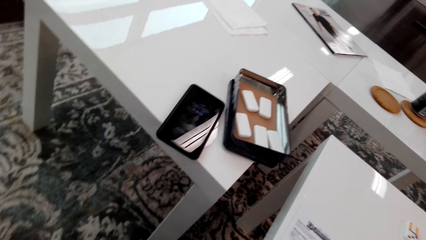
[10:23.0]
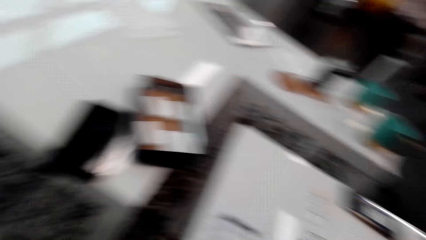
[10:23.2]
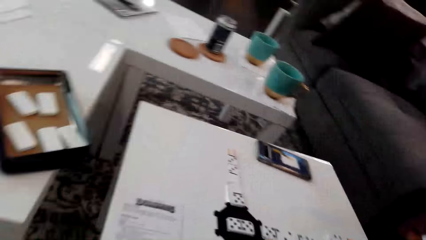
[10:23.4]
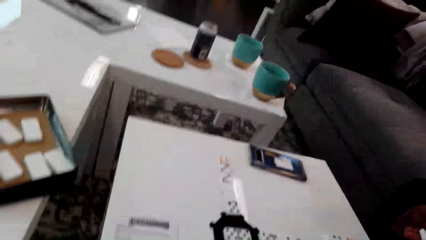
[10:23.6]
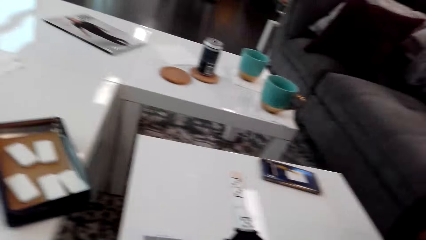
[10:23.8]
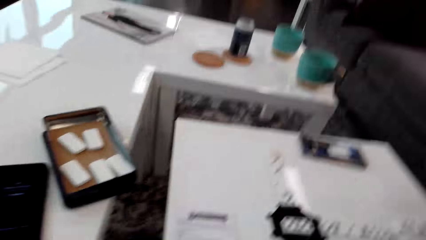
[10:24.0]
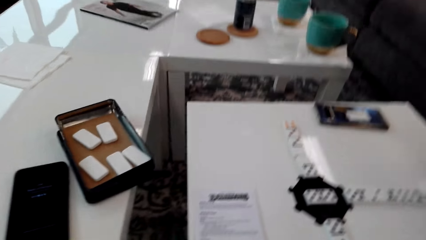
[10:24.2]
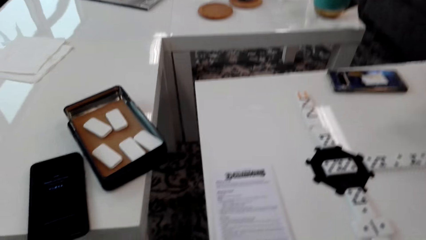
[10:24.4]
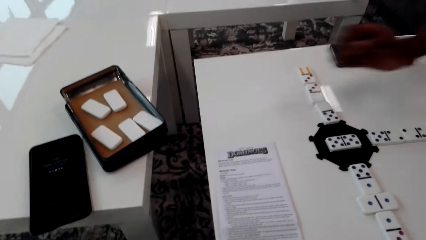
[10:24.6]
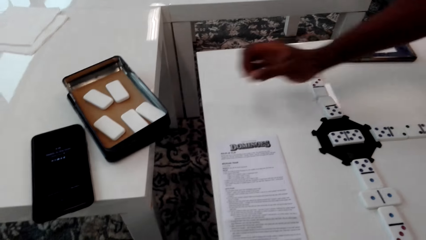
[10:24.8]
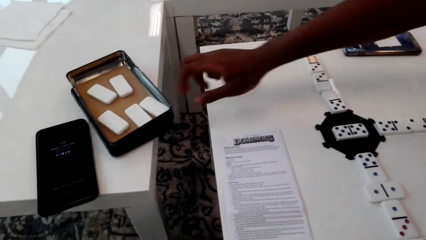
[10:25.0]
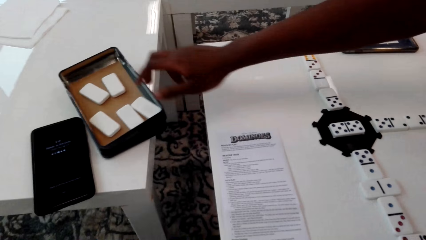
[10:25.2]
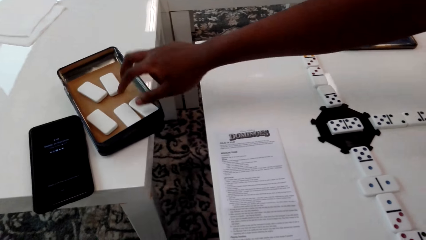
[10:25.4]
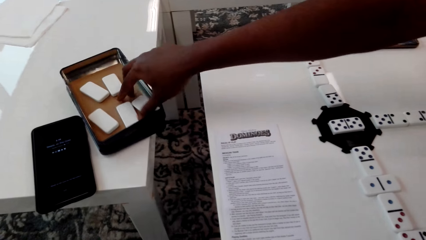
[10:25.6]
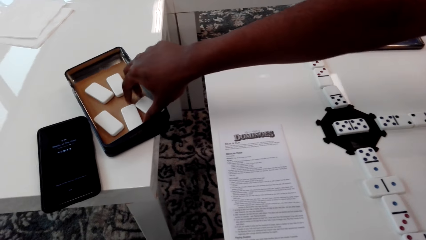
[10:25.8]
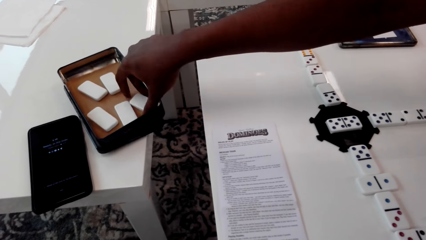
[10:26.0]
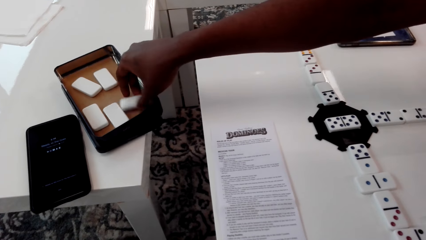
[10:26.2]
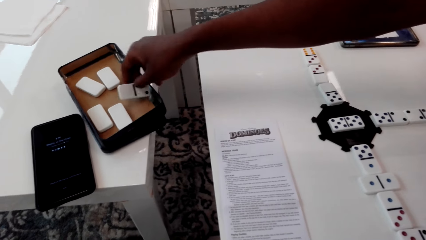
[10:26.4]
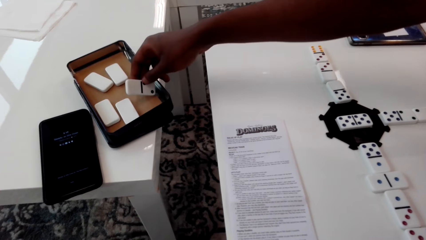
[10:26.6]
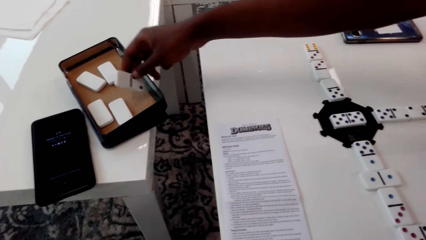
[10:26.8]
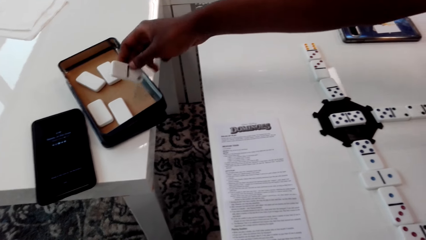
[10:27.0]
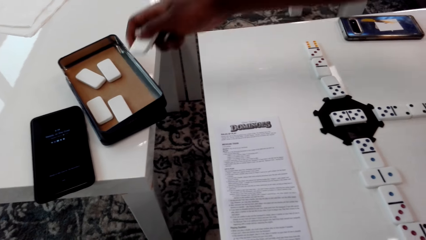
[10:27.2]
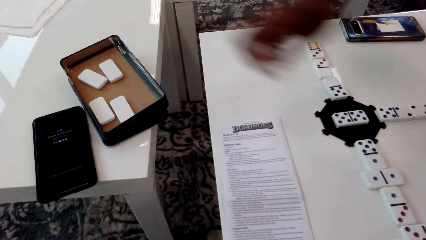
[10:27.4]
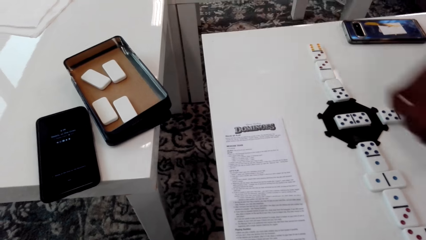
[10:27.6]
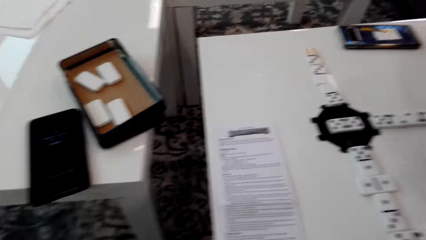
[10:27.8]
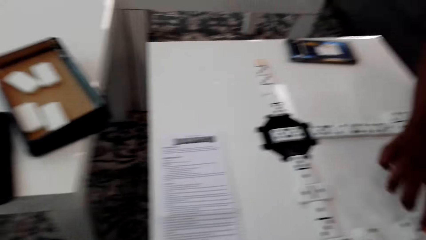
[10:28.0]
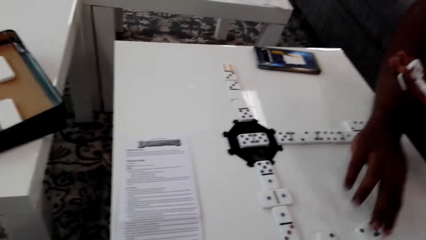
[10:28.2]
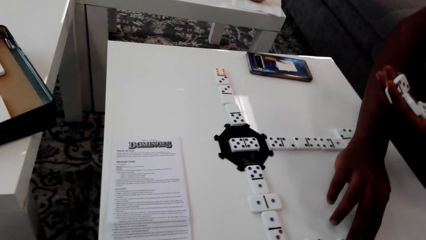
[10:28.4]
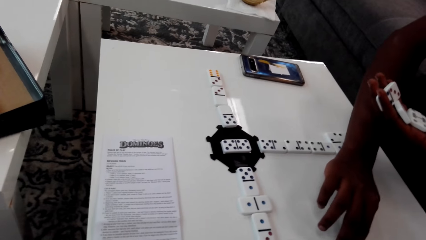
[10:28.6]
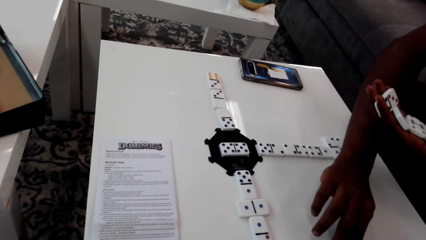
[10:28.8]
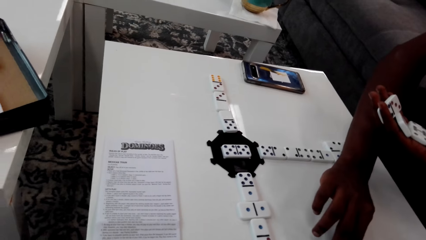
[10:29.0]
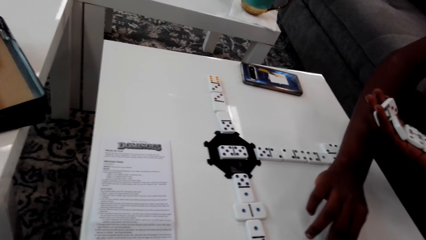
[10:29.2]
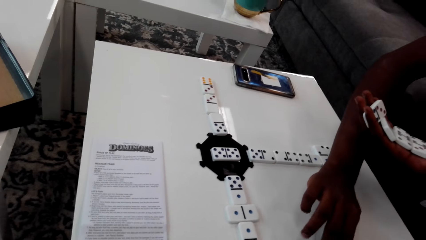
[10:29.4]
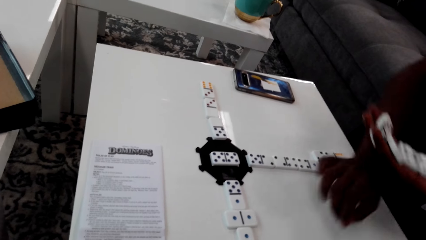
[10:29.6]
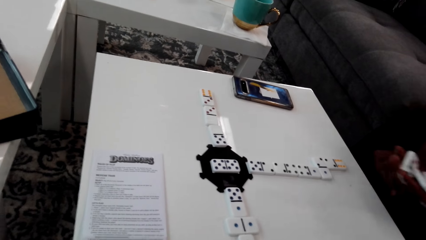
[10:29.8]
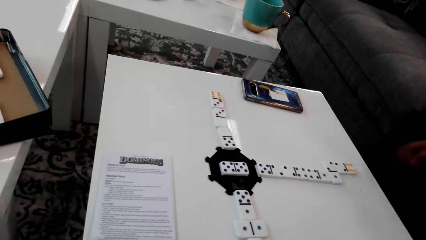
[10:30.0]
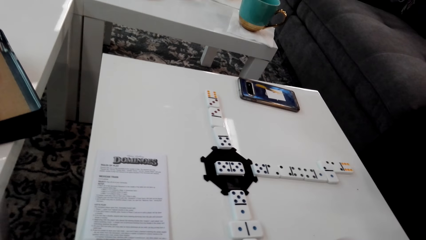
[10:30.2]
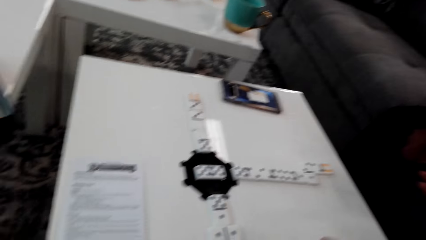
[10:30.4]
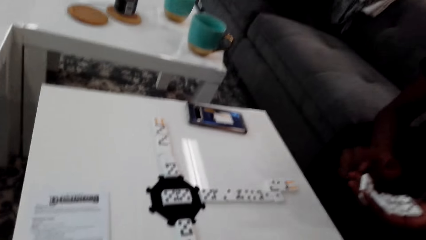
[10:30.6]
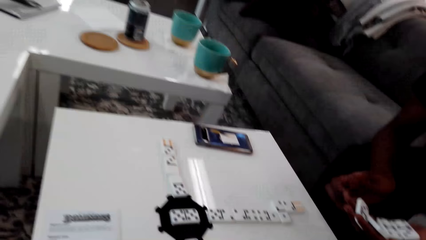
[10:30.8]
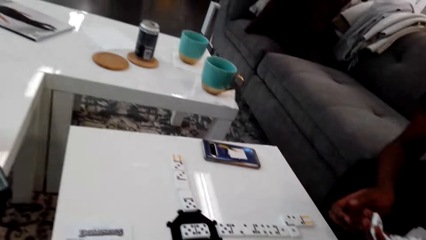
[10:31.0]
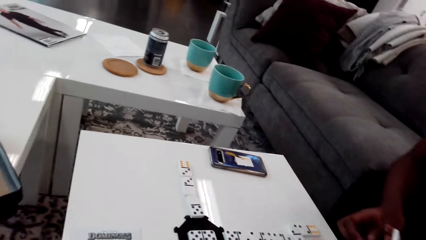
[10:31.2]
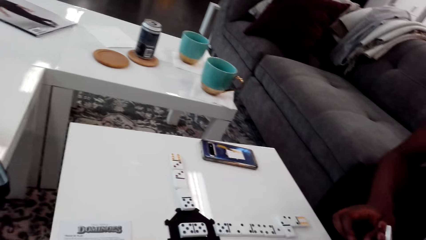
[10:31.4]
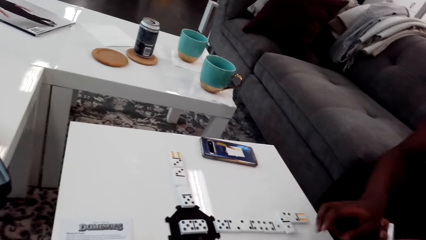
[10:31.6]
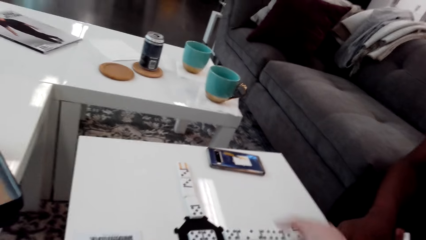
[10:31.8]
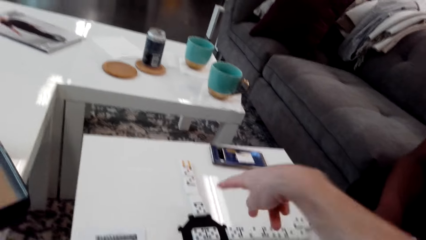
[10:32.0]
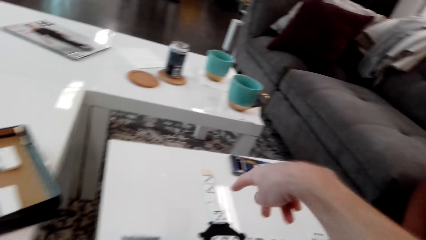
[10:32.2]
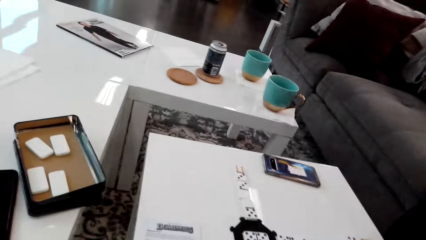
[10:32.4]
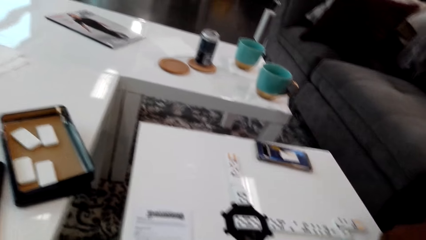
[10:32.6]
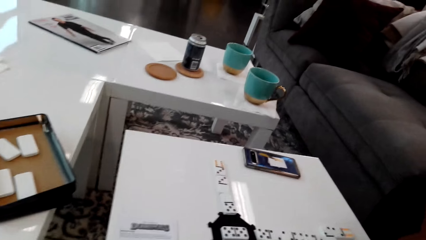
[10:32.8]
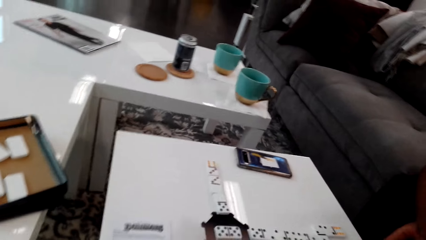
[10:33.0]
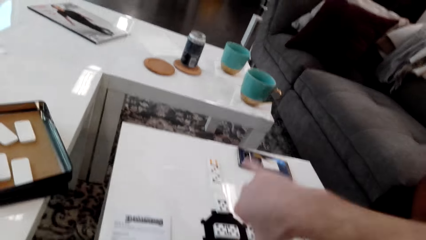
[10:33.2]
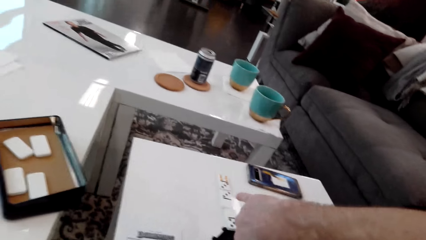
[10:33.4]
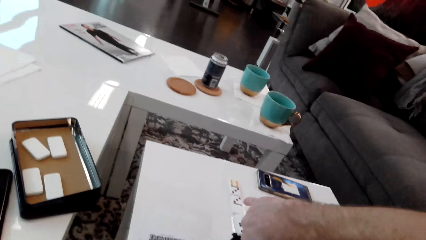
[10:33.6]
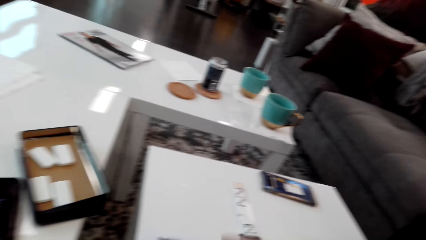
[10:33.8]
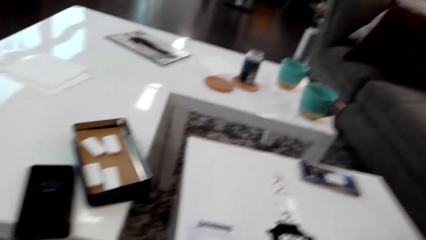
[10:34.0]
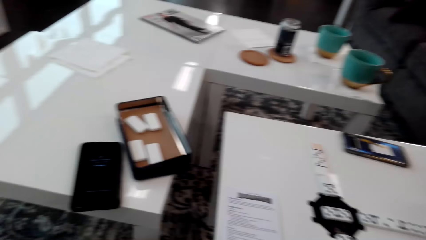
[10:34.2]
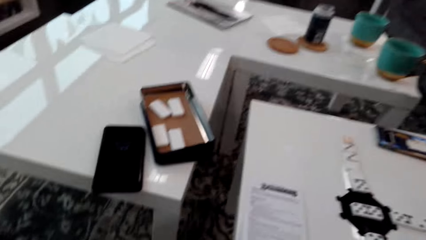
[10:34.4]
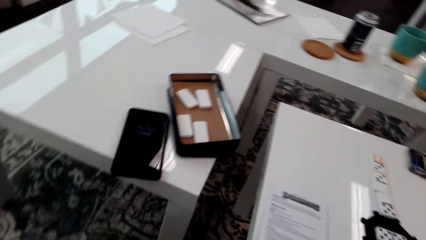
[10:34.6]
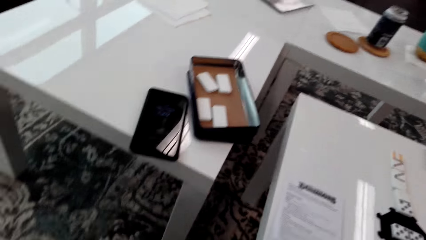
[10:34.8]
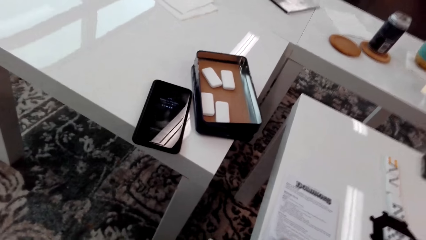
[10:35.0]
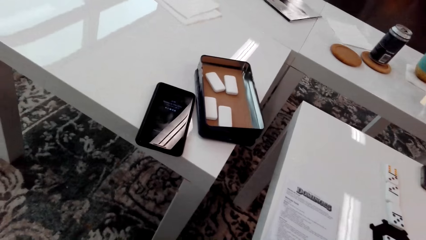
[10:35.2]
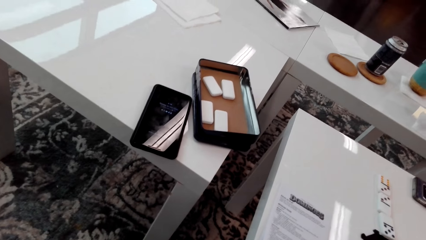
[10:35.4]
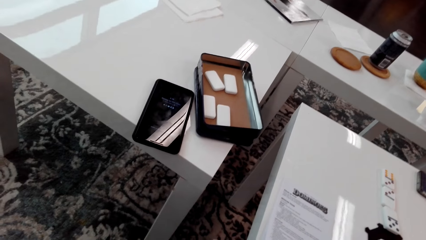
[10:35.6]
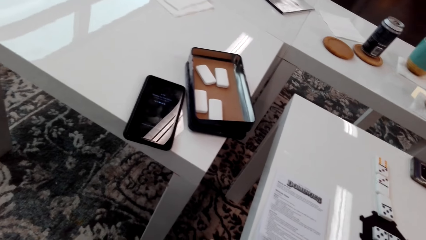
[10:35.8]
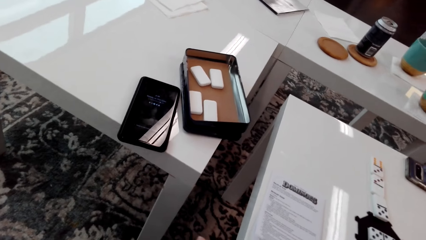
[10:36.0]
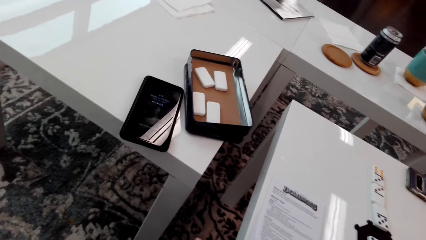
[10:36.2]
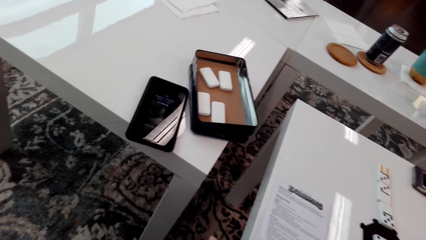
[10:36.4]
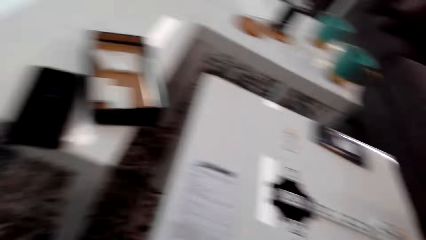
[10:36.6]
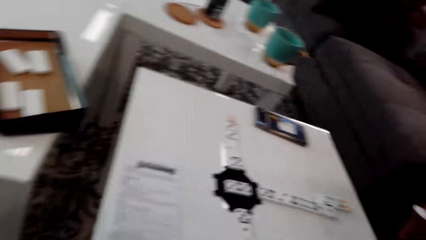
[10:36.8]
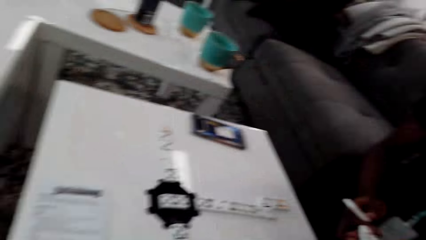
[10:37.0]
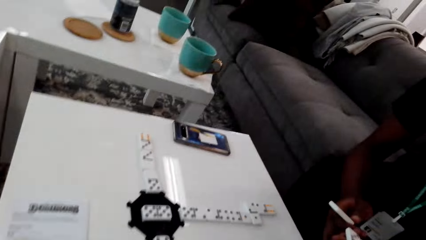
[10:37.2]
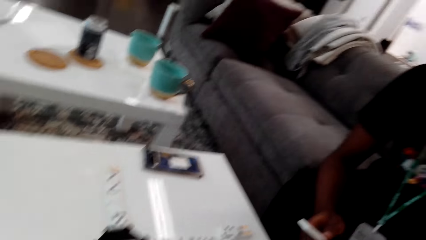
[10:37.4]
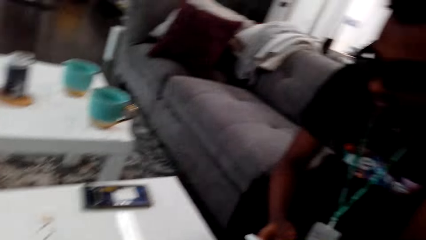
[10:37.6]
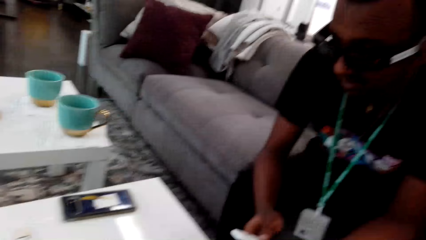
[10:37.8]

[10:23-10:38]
The camera wearer looks at the dominoes game on the table. A man takes a domino piece or dice from the box. The man puts the domino piece on the table. The man holds the dice. The camera wearer points out the dice. They point again. They look around. The man holds the dominoes pieces.
